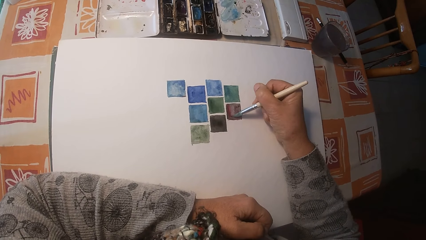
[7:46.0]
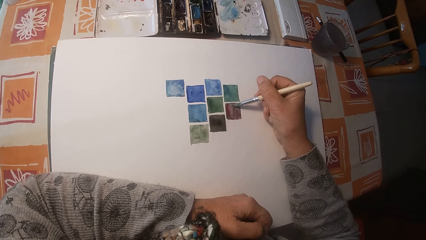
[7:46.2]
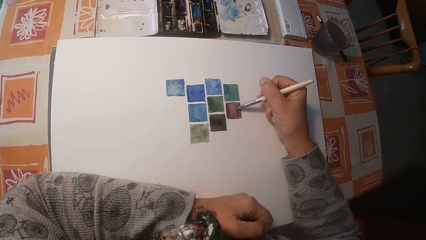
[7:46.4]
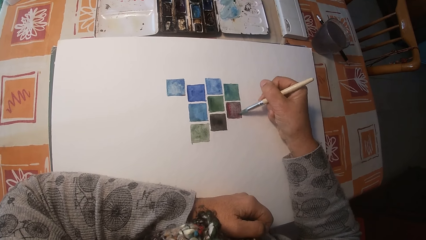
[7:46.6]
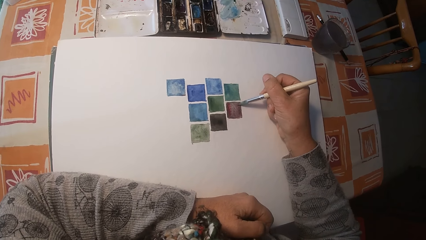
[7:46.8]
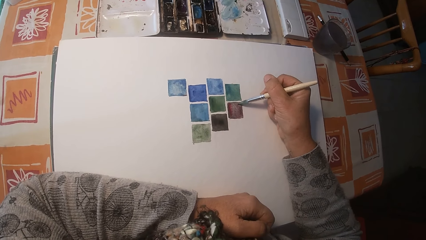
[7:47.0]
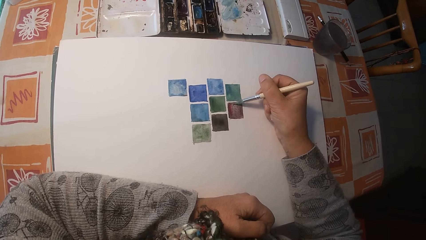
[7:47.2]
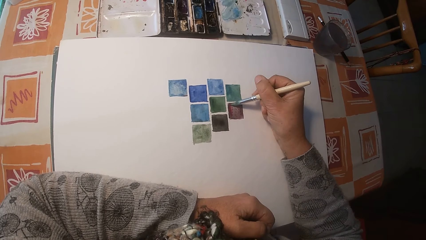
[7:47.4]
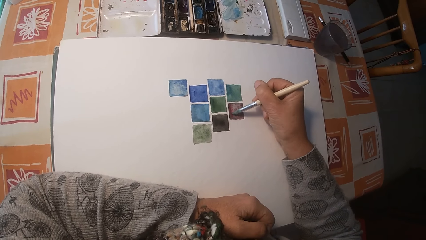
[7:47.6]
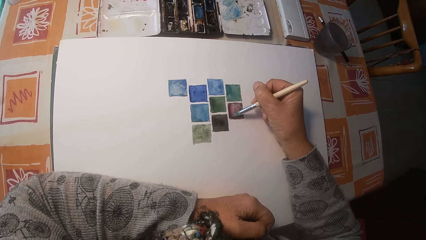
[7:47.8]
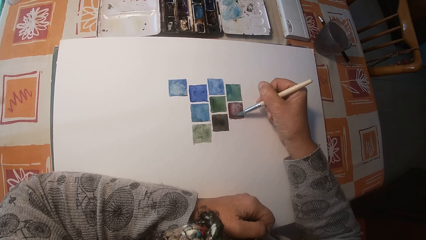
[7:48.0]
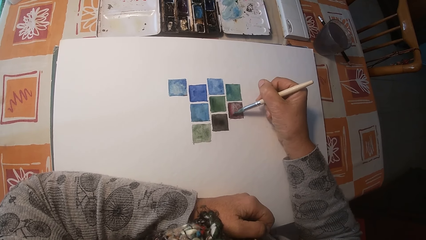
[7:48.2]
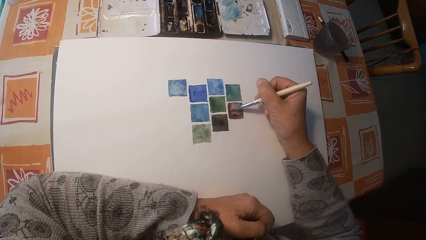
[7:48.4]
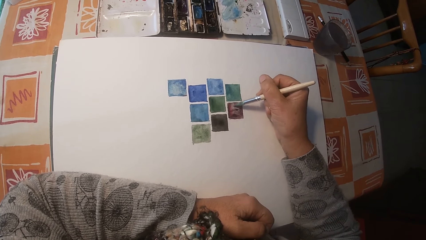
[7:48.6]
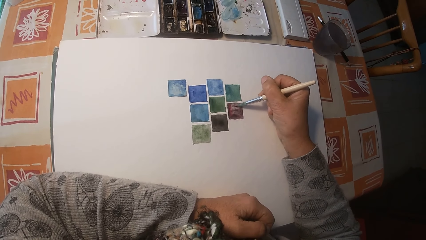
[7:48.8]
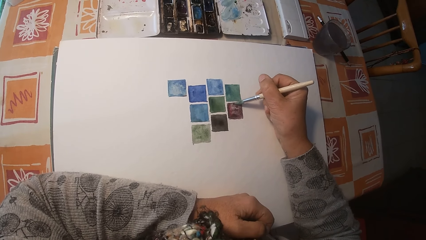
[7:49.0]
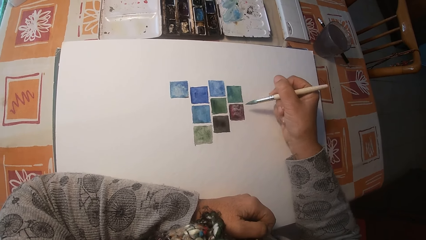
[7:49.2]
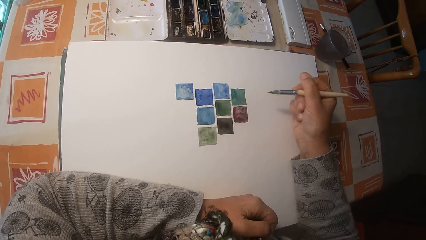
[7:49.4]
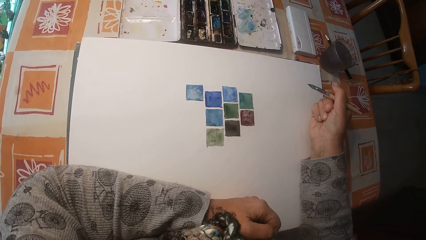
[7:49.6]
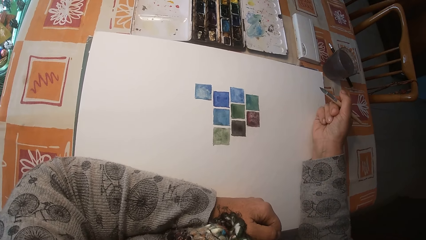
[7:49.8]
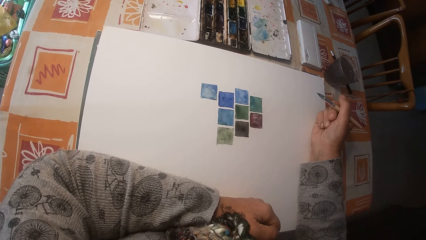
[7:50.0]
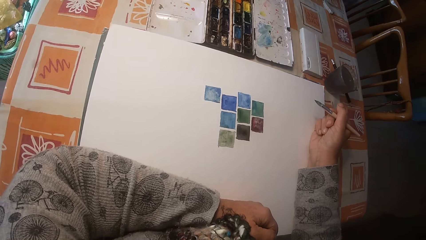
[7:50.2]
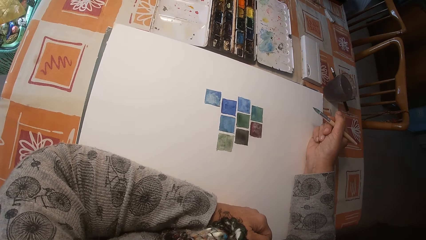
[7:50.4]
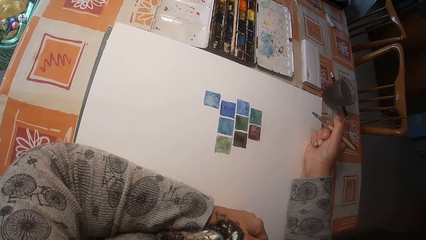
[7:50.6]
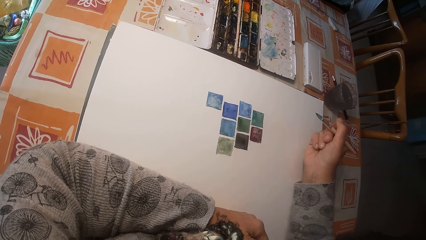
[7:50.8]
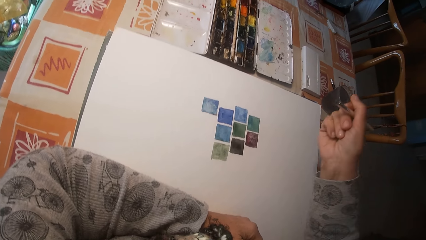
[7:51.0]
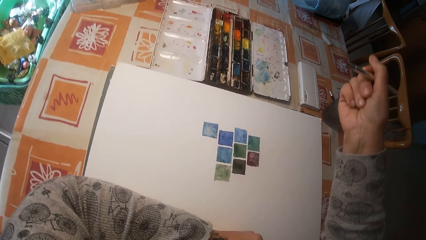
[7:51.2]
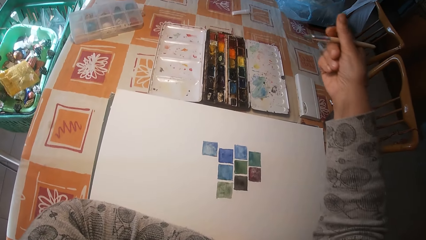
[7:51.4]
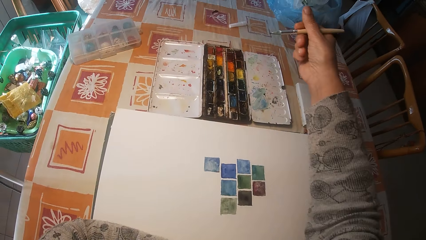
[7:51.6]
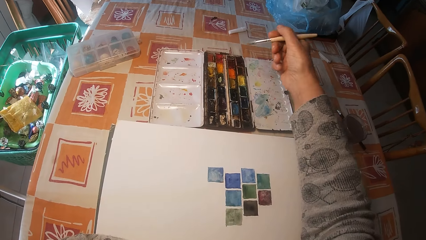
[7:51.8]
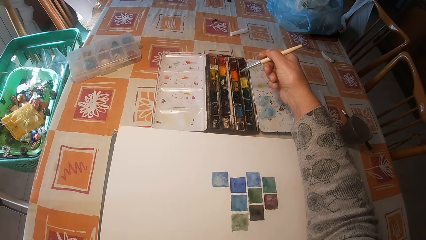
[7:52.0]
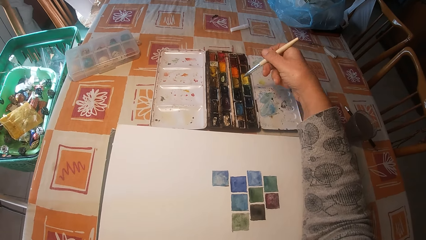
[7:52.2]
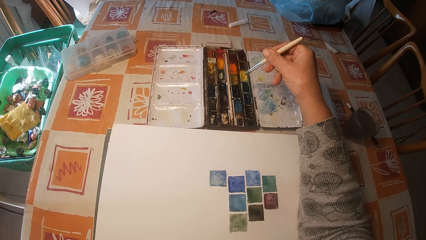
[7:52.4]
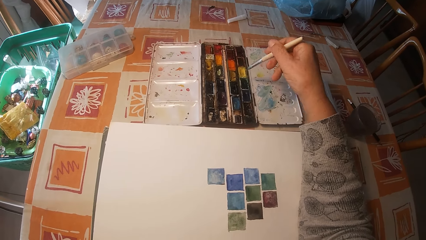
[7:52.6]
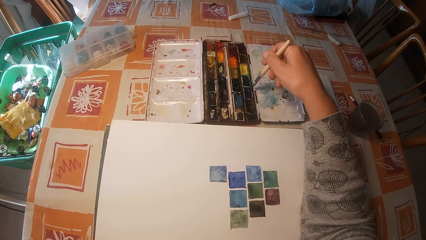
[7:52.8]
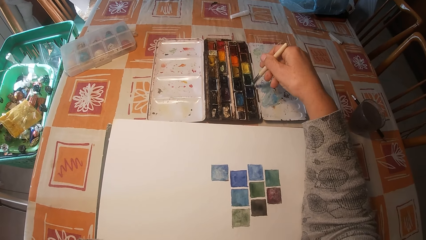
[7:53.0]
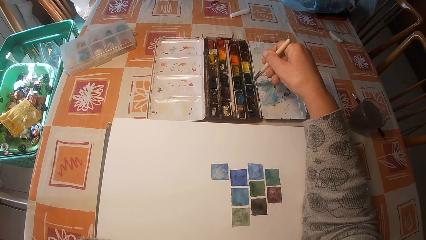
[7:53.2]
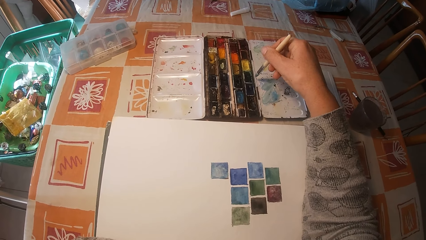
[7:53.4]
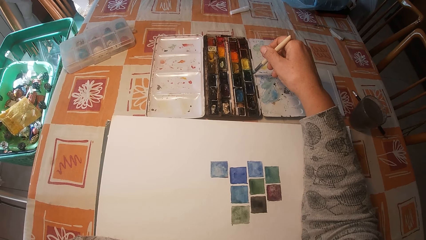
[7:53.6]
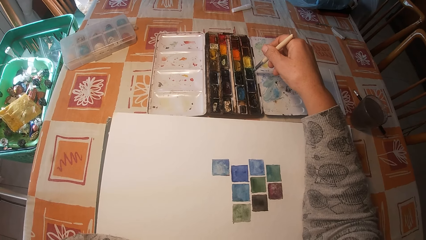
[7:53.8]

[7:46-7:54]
The camera wearer paints the drawing book with the brush. They remove the brush on the drawing book. They hold the brush.

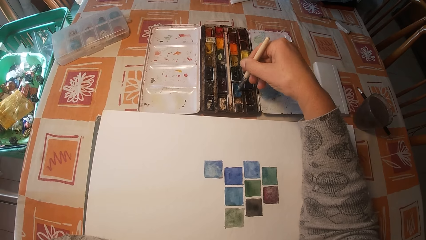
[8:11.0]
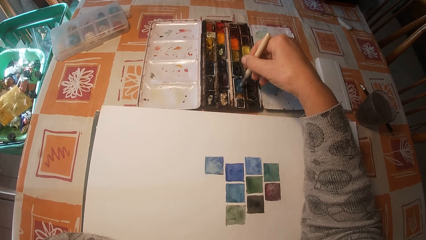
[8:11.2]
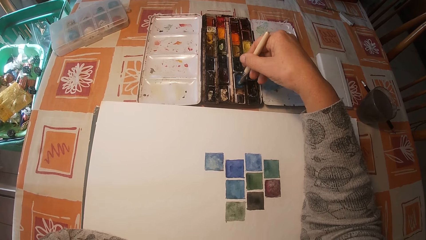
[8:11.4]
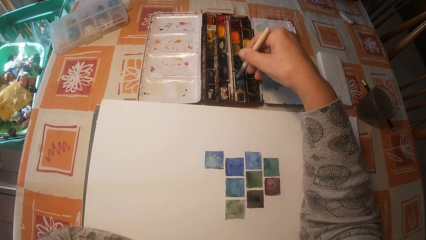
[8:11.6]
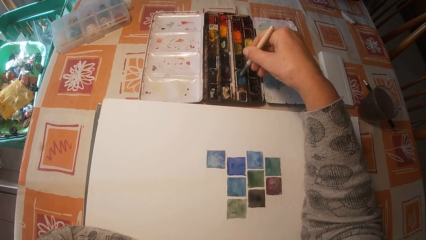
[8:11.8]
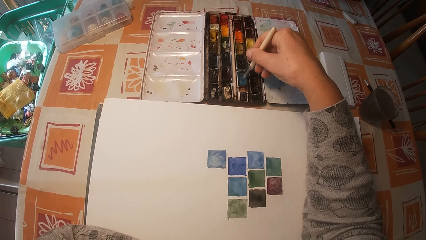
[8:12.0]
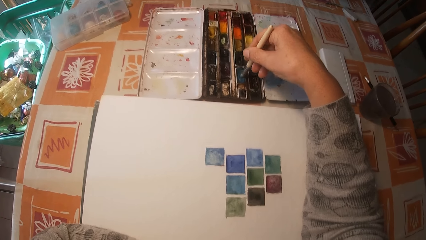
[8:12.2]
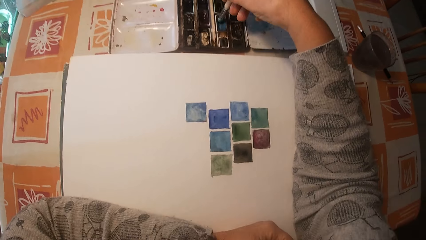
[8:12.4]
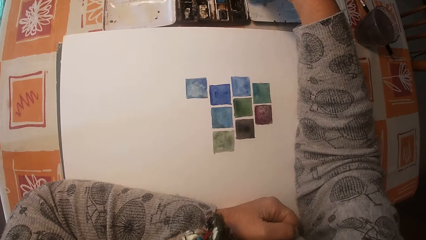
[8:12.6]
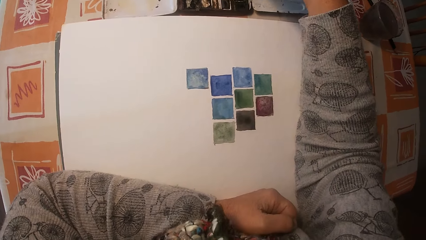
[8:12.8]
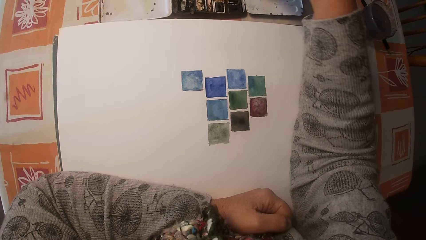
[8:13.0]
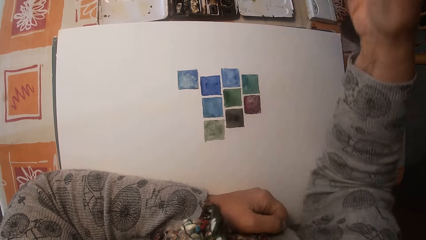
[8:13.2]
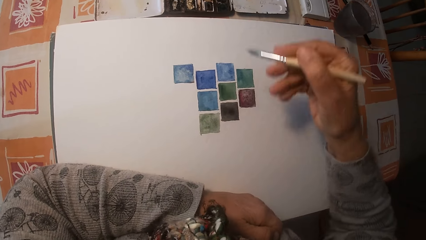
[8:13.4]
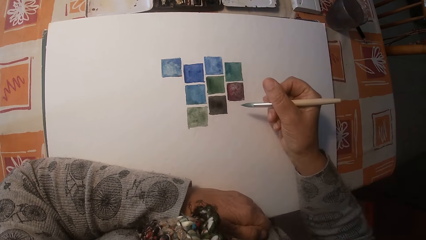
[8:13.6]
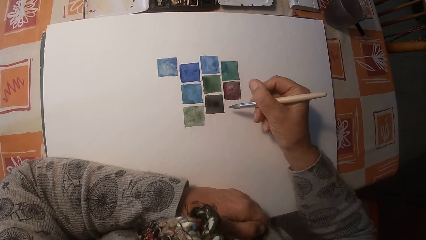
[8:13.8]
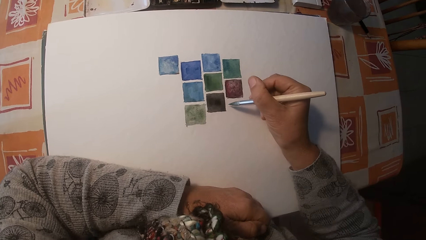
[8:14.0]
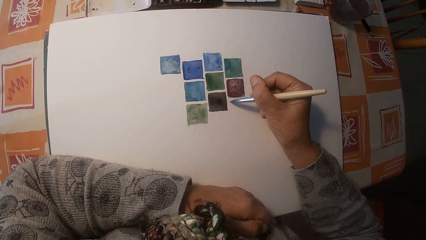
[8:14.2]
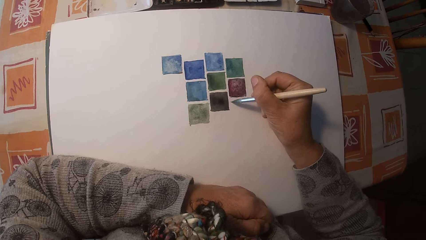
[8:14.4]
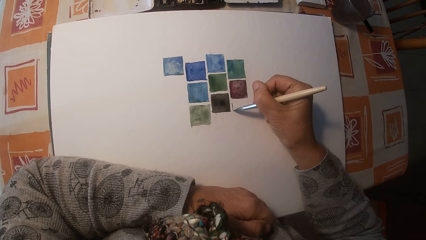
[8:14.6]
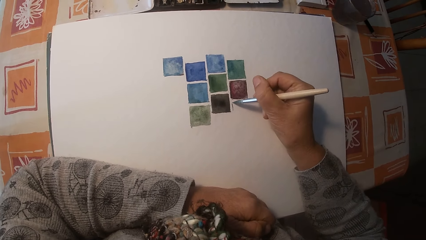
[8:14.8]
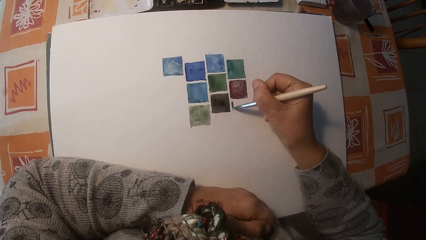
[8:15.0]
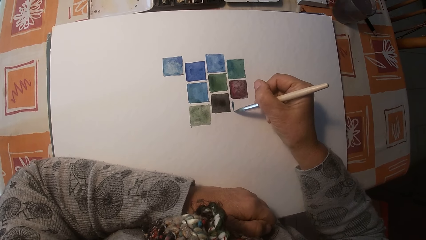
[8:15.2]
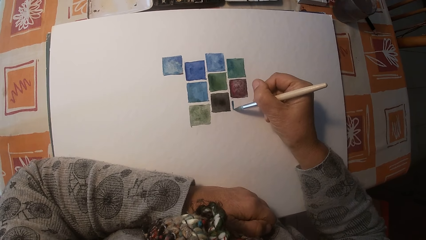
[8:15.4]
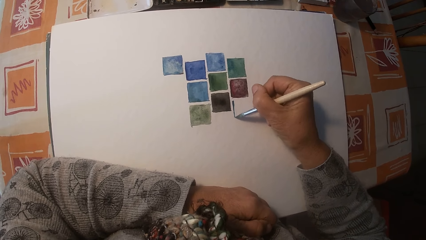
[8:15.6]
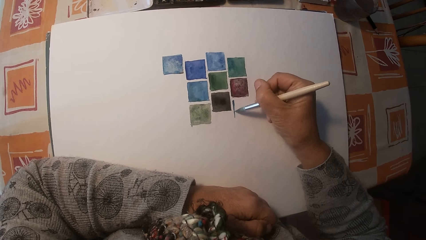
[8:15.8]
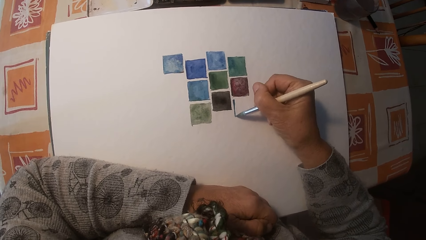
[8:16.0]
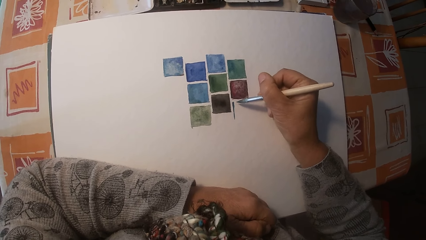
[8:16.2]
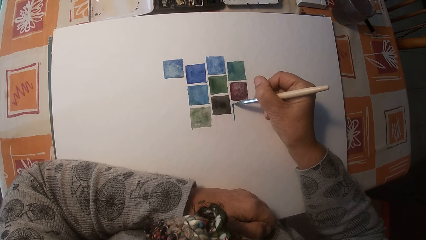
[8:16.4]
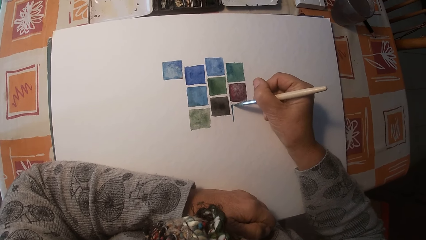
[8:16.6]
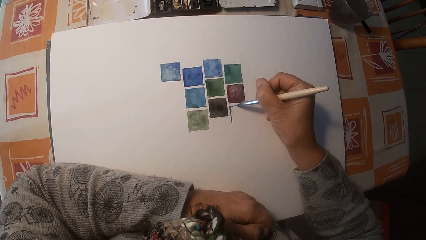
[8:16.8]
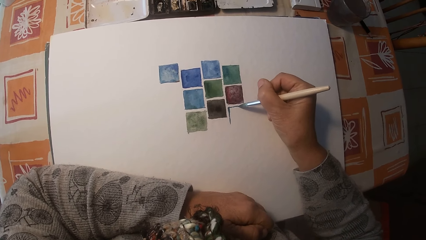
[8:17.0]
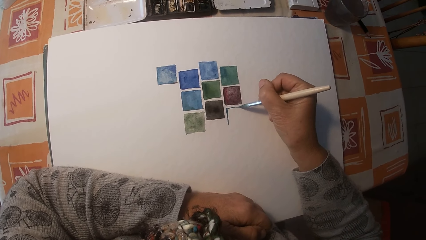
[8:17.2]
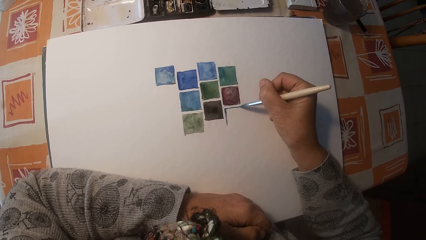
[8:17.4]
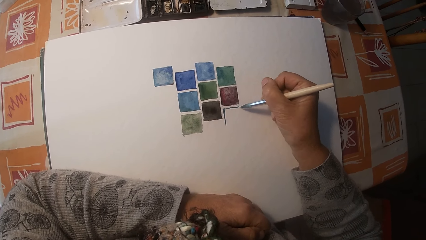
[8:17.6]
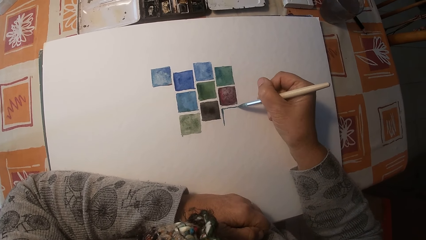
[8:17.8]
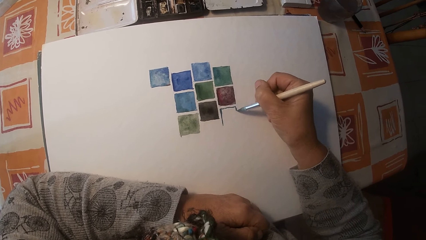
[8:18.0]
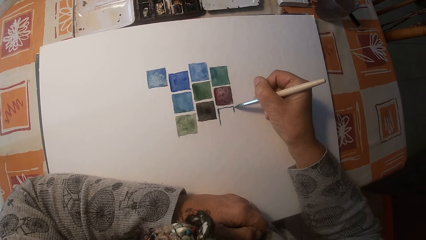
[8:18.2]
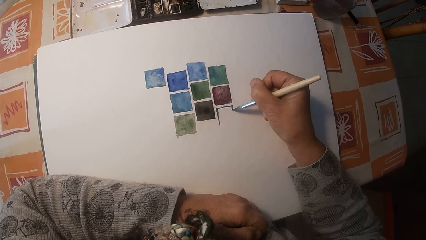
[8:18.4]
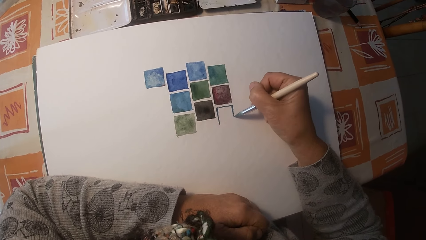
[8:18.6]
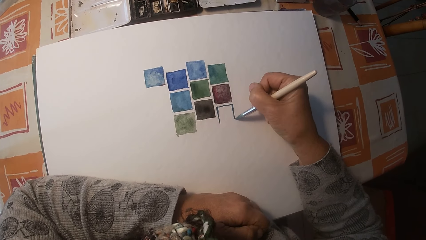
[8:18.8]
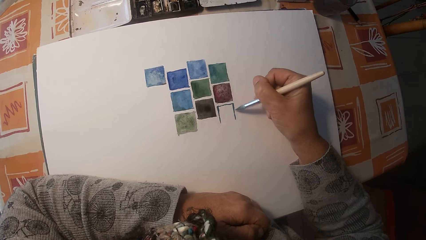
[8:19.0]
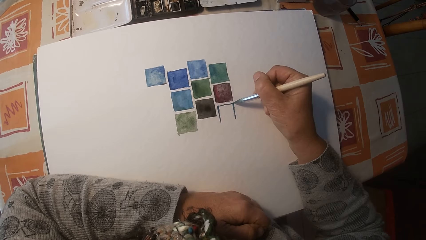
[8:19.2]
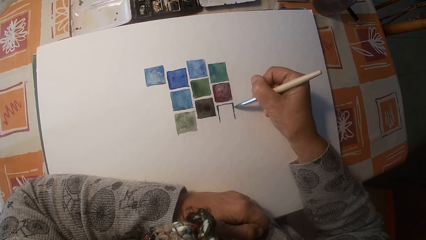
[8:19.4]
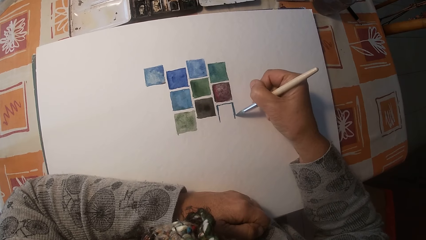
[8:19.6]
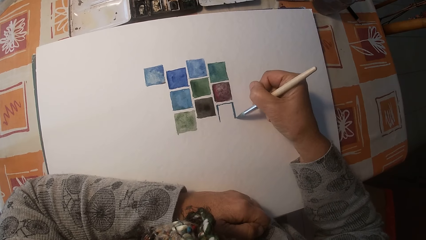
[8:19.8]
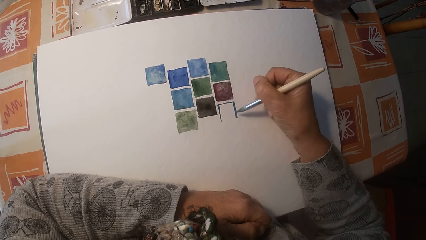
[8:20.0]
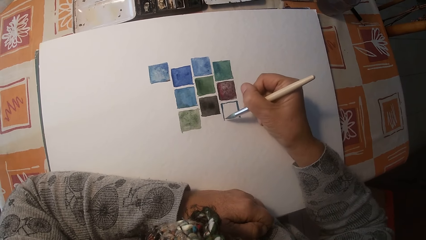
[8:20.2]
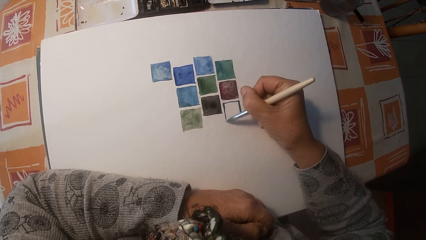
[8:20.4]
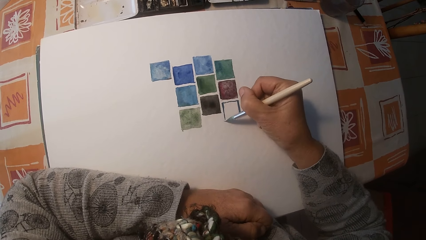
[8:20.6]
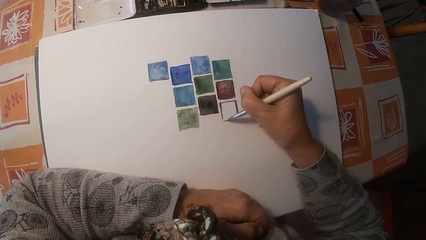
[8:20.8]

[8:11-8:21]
The camera wearer brushes a paint in the gouache paint set. They remove the brush on the paint box. They paint the drawing book with the brush.
